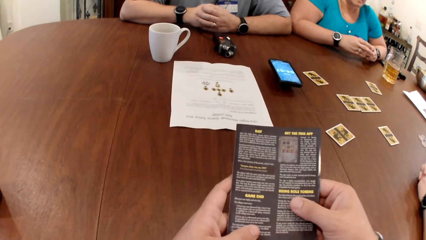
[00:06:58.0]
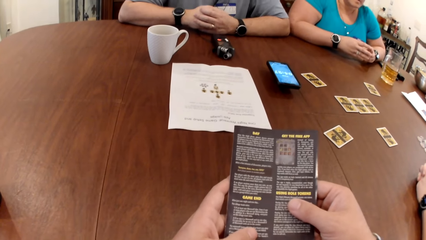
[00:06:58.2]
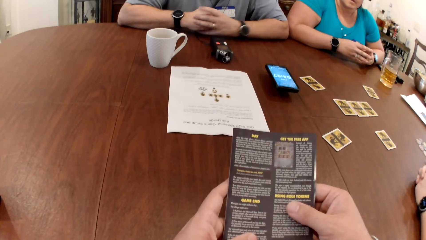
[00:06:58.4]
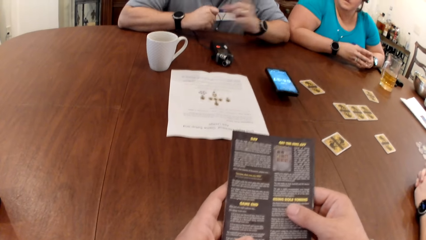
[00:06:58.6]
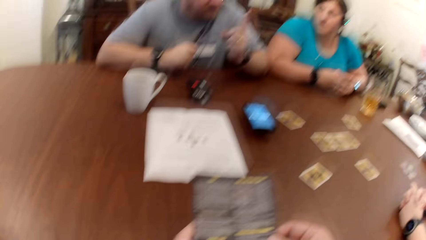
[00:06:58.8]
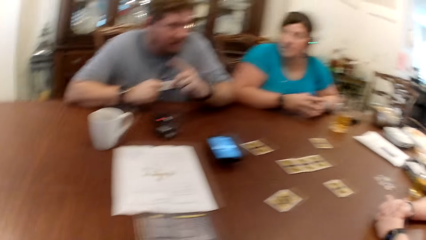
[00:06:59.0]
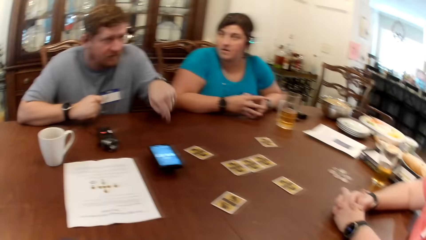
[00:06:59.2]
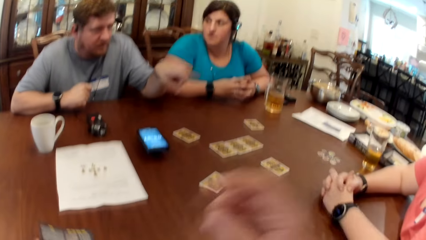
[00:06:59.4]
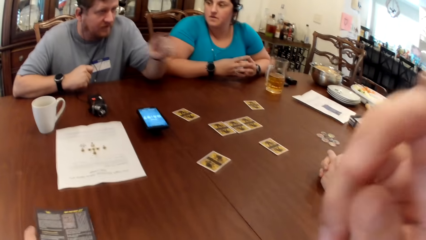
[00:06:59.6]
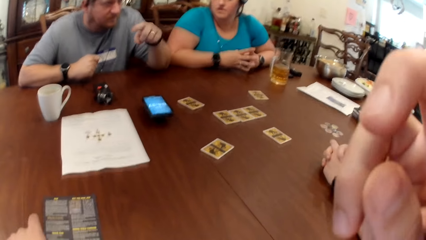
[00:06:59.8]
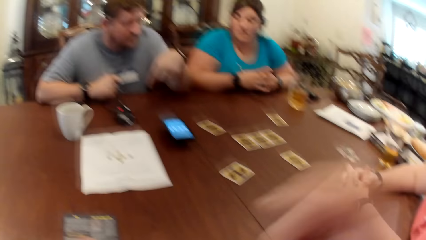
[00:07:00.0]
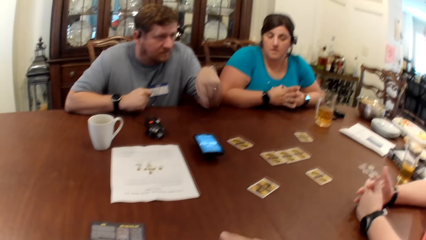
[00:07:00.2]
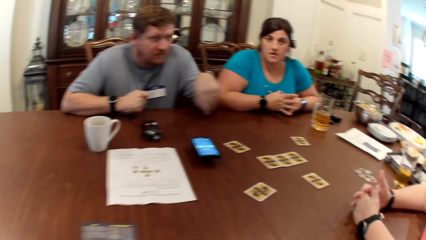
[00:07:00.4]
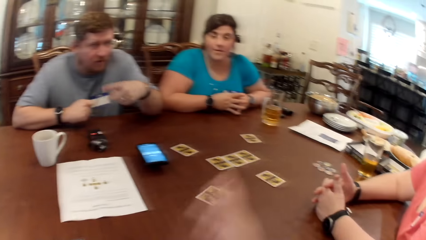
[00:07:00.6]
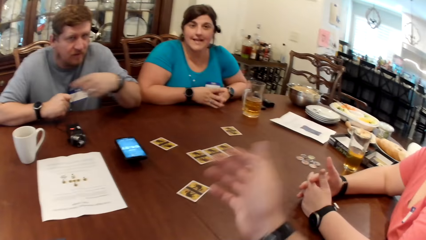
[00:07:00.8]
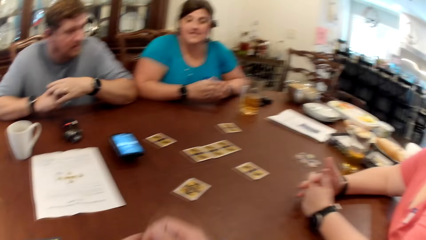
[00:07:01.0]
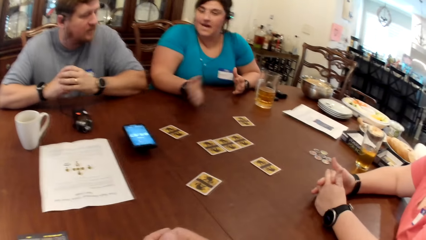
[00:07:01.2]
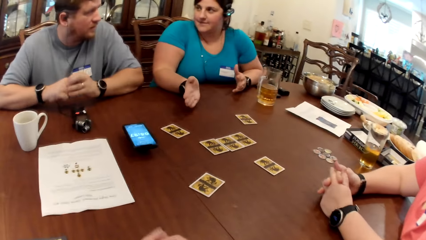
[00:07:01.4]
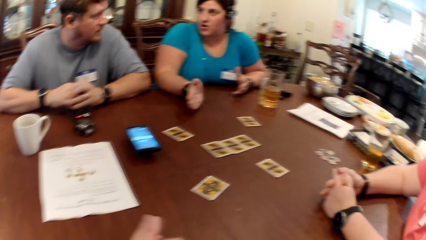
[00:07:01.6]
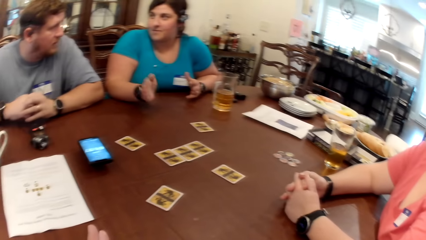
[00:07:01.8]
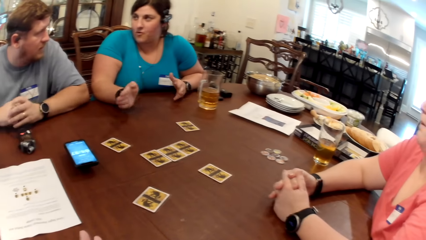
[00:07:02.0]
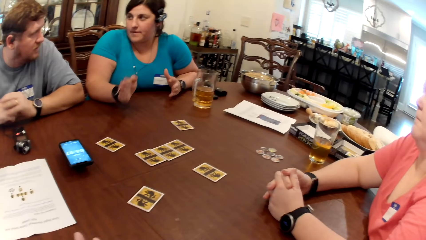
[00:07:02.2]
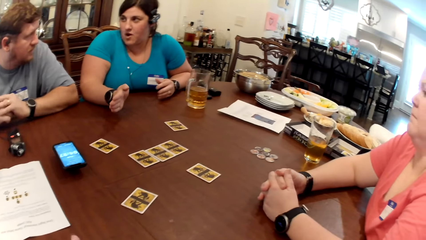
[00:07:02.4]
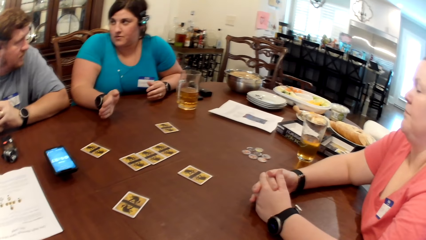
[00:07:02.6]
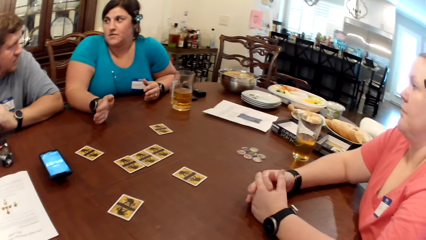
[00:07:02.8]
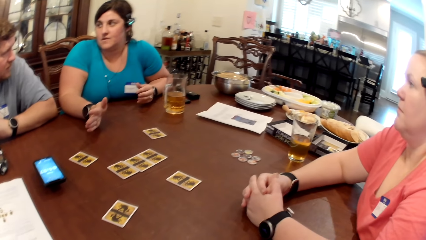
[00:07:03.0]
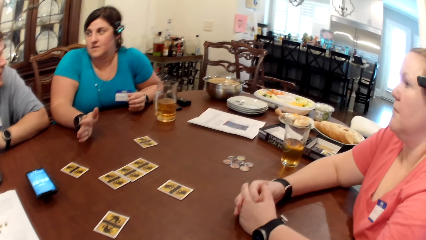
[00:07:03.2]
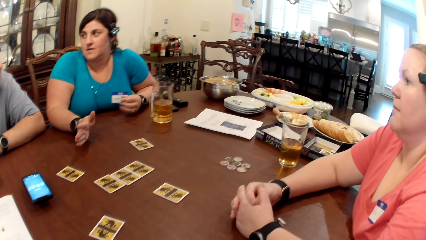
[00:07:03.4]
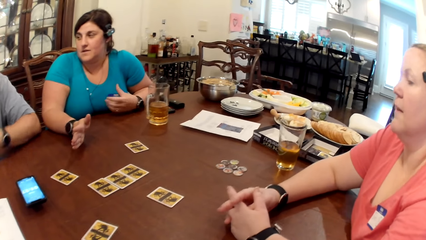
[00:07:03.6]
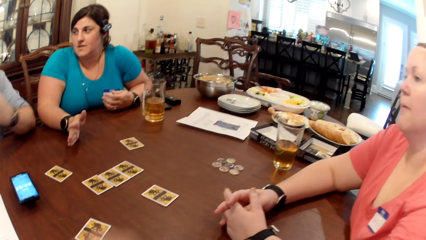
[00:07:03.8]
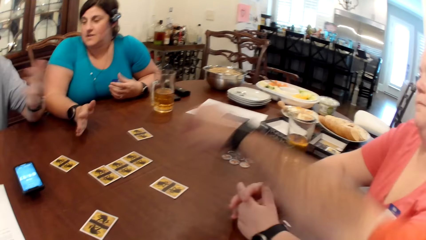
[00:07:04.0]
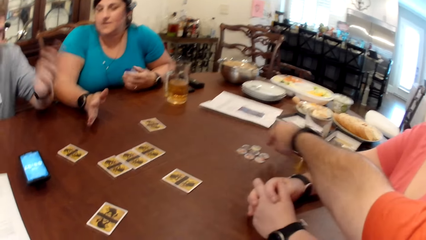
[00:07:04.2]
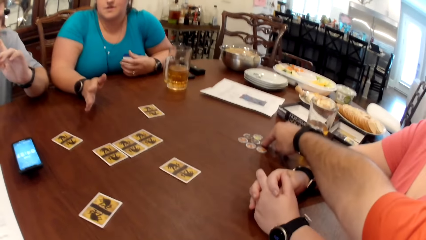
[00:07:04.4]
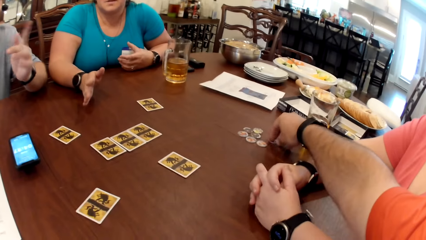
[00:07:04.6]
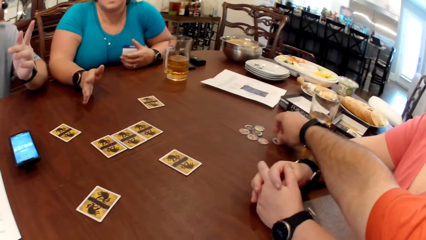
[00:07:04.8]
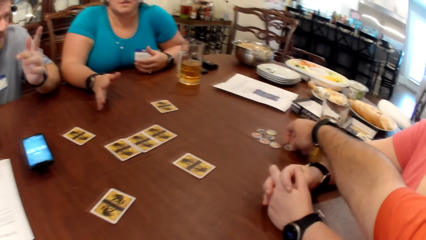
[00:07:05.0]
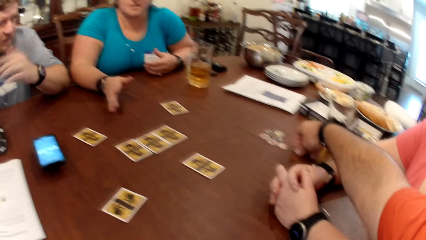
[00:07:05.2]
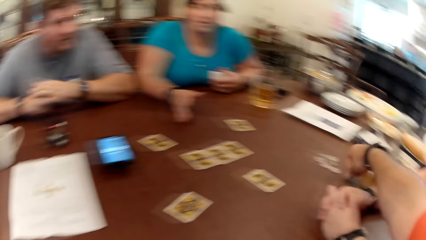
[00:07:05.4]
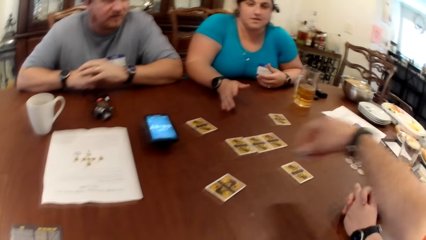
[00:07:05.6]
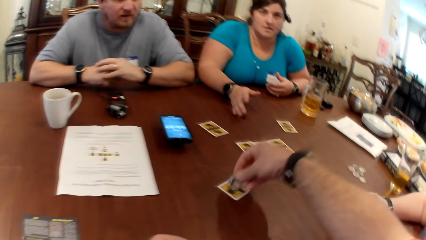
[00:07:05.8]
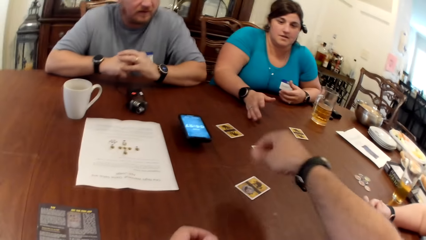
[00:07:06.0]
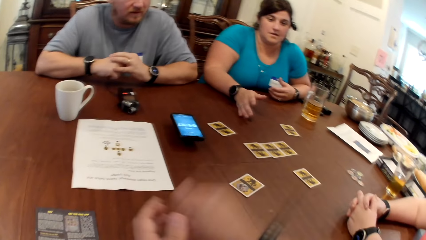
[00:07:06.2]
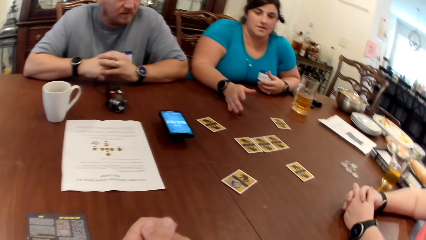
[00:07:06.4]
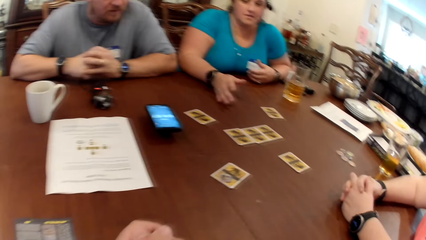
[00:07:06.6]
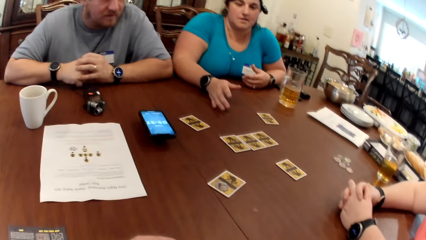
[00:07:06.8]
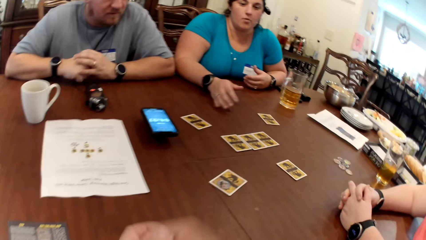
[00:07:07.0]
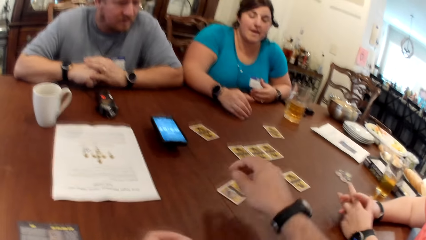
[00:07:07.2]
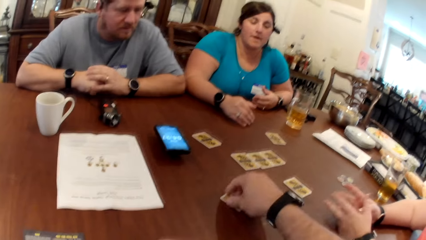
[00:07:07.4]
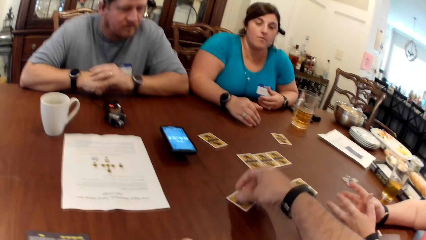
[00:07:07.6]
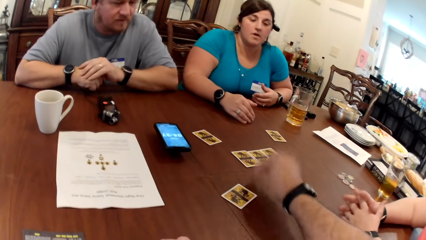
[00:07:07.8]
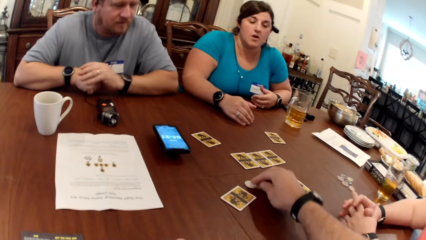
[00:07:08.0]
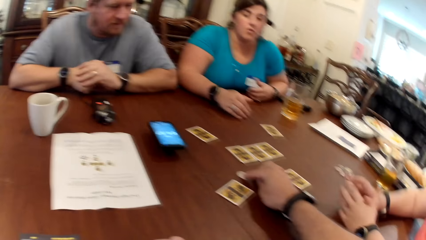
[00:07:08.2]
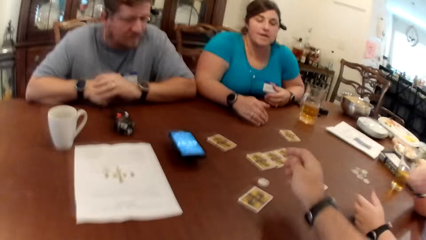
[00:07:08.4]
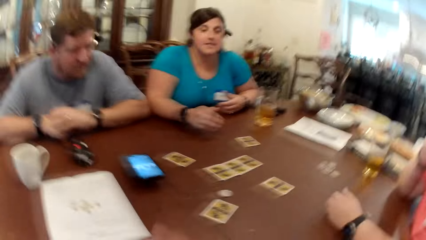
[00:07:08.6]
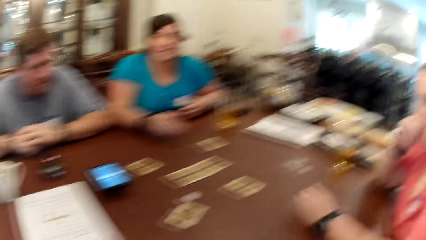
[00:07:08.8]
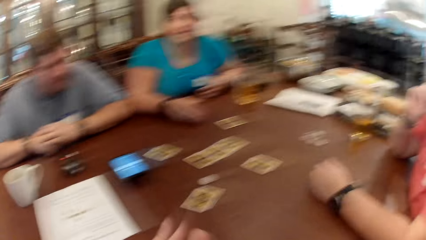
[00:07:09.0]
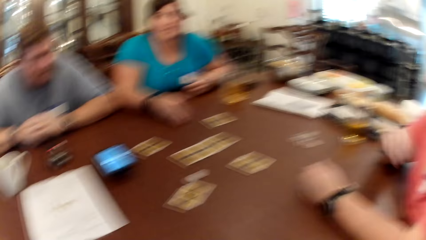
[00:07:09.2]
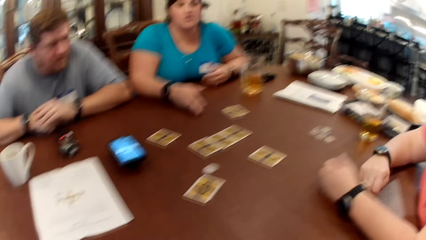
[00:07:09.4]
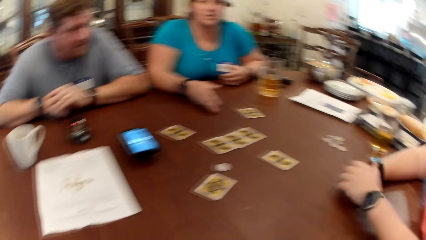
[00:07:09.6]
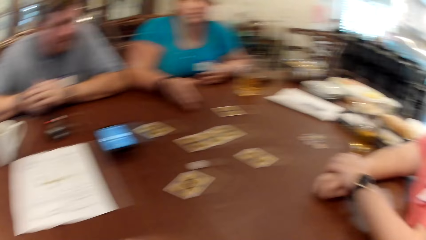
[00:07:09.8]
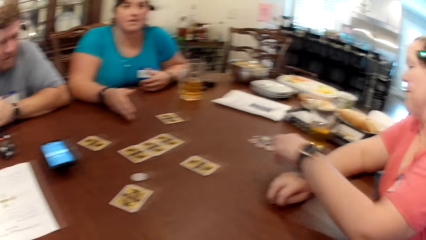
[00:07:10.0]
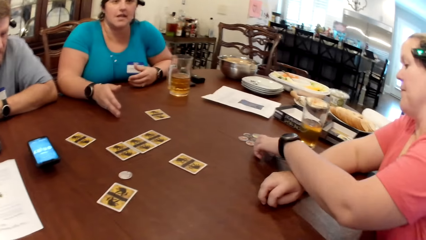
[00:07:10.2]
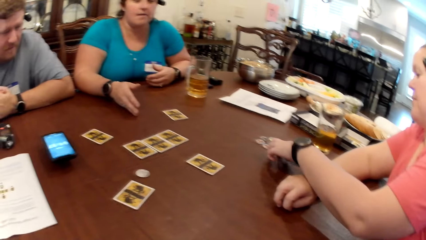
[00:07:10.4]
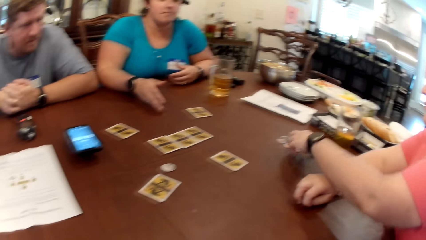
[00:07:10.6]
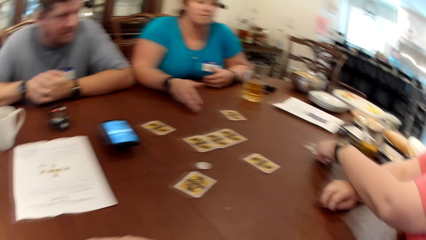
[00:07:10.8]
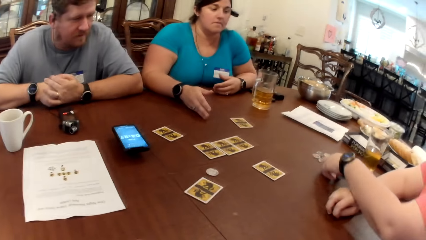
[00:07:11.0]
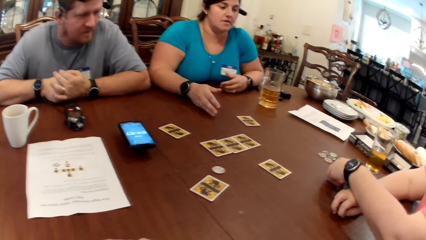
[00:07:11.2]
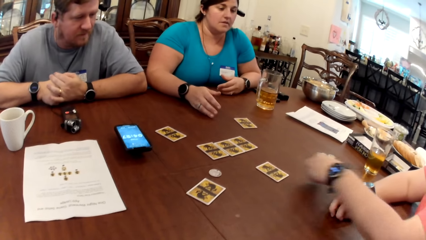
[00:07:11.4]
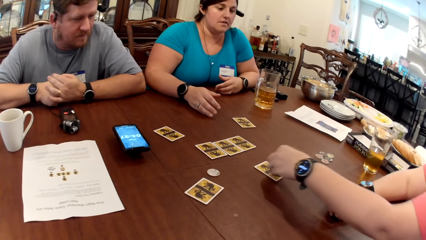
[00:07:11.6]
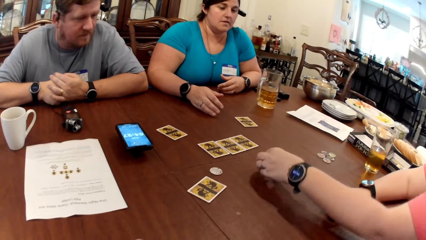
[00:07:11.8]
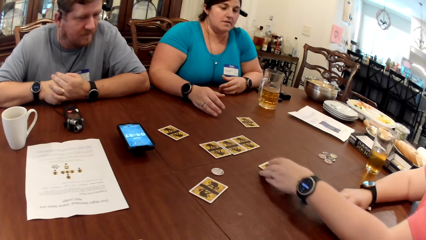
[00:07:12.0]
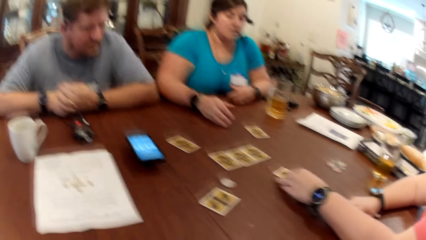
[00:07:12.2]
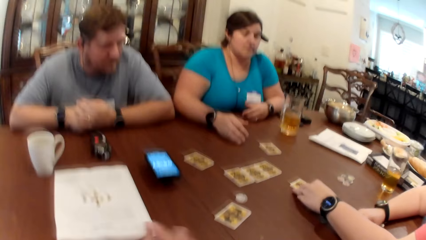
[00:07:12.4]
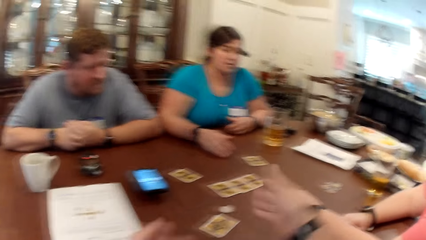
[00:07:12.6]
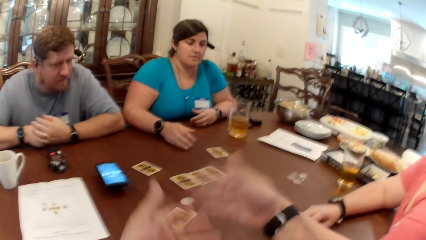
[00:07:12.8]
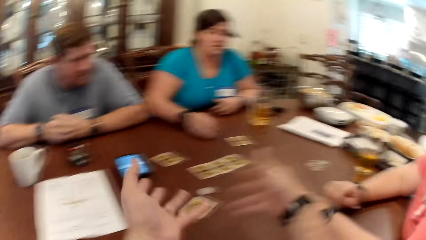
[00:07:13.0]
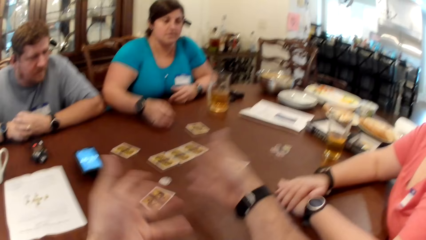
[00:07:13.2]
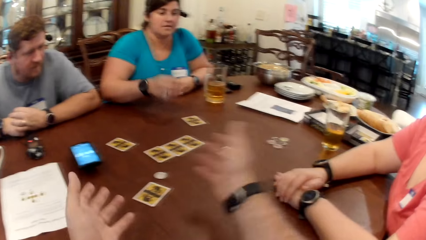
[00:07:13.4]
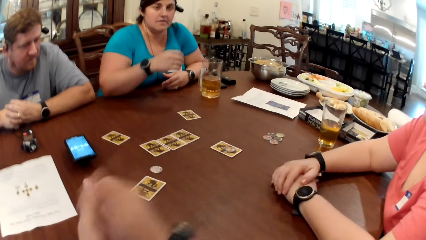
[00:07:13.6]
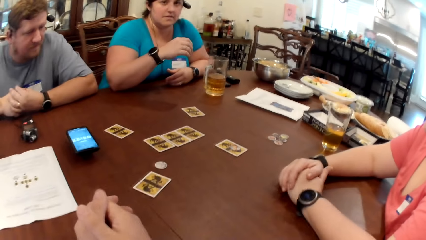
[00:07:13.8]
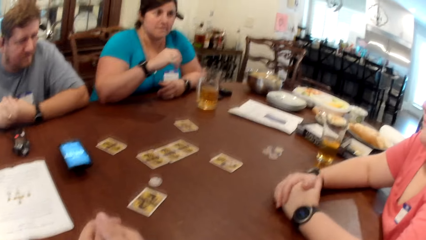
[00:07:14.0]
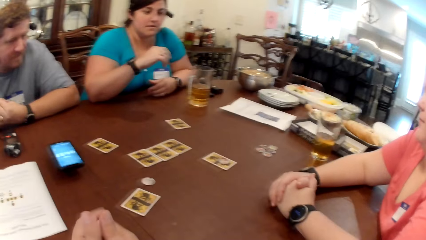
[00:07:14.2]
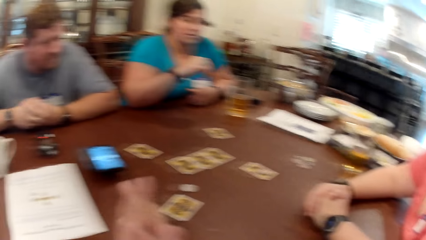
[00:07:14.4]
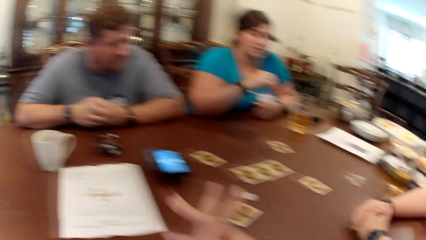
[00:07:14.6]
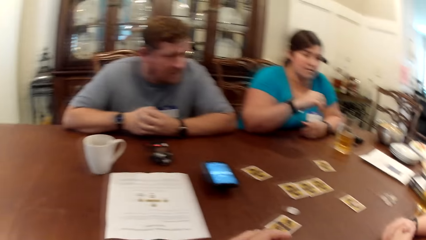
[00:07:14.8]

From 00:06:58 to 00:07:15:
The man interacts with the camera wearer, the woman and another woman. The camera wearer adjusts a camera on his head with his right hand. He picks a game token from the table with his right hand. He drops the game token on the card with his right hand. He picks the game token from the card with his right hand. He drops the game token on the table with his right hand. The other woman scratches her face with her right hand and drops her right hand on the table. The other woman picks a game token from the table with her left hand, drops the game token on the card with her left hand, and adjusts the card on the table with her left hand.
